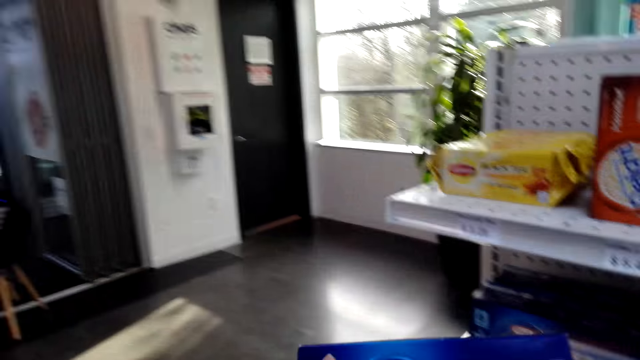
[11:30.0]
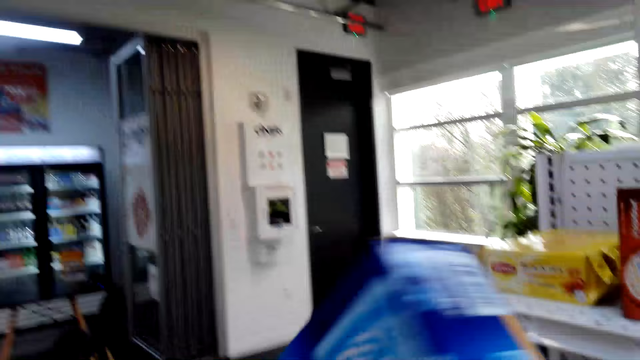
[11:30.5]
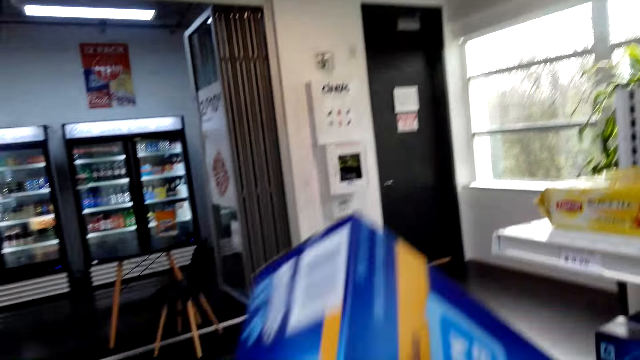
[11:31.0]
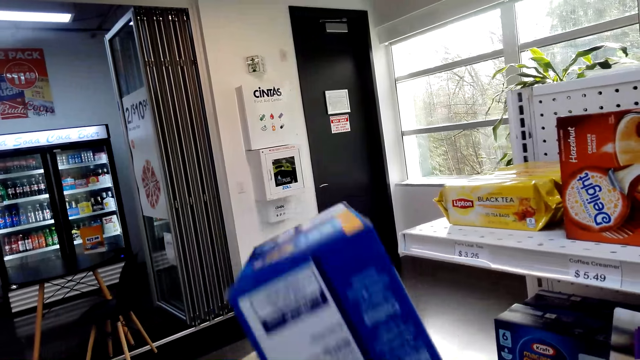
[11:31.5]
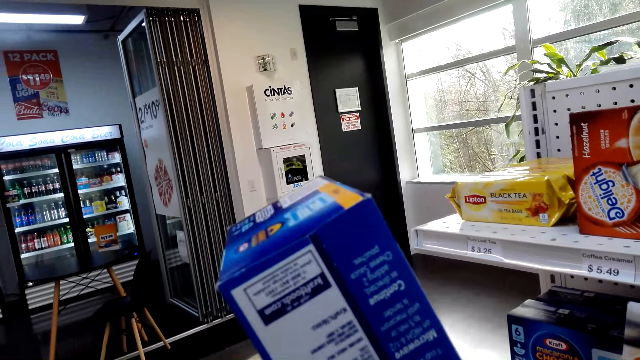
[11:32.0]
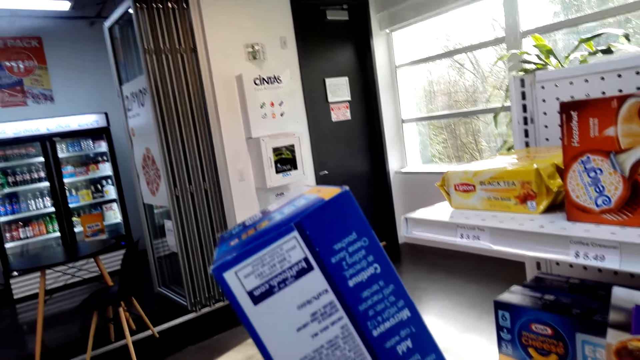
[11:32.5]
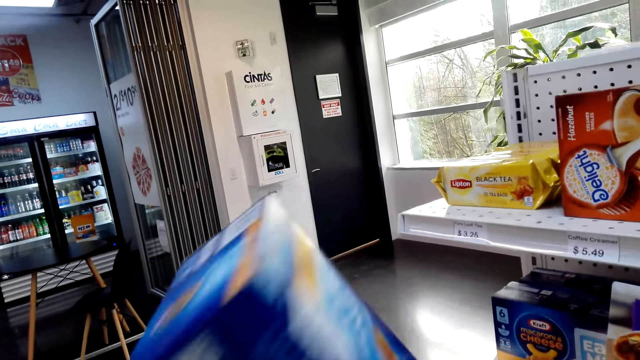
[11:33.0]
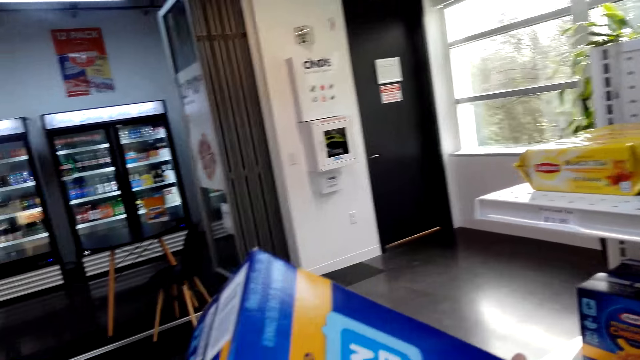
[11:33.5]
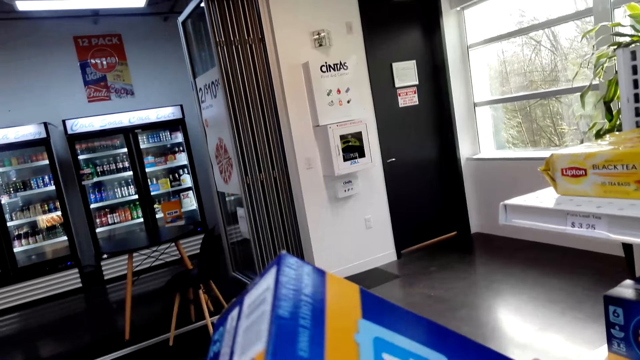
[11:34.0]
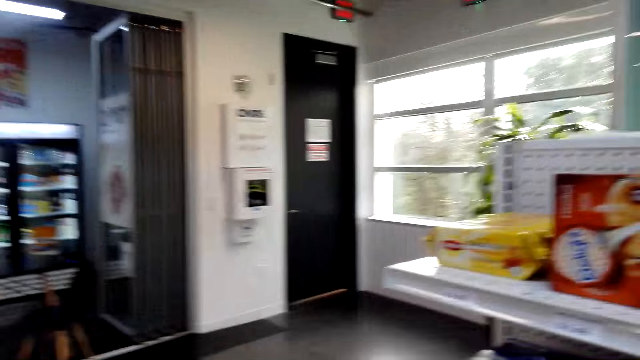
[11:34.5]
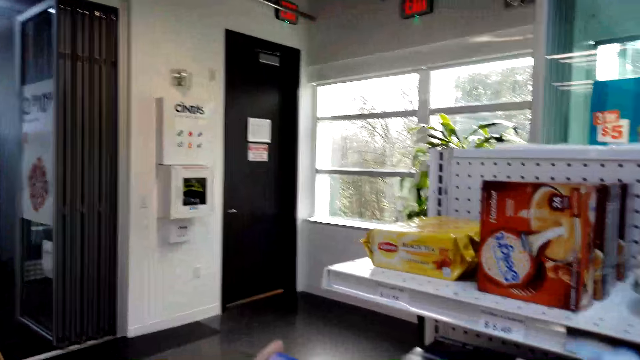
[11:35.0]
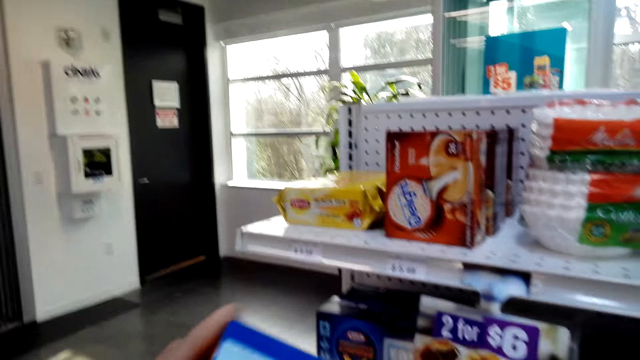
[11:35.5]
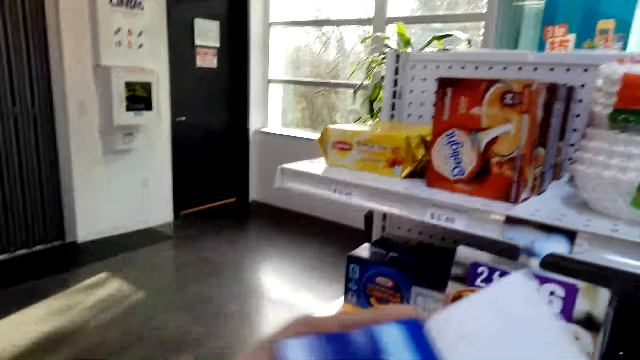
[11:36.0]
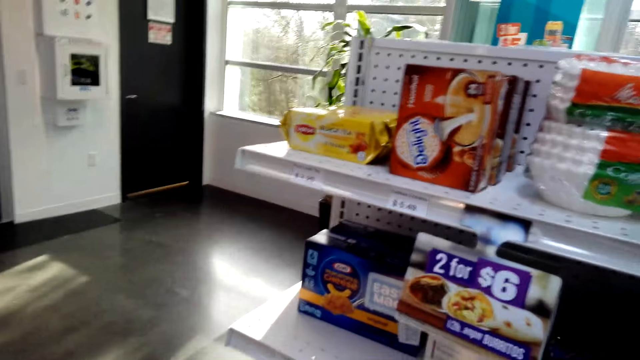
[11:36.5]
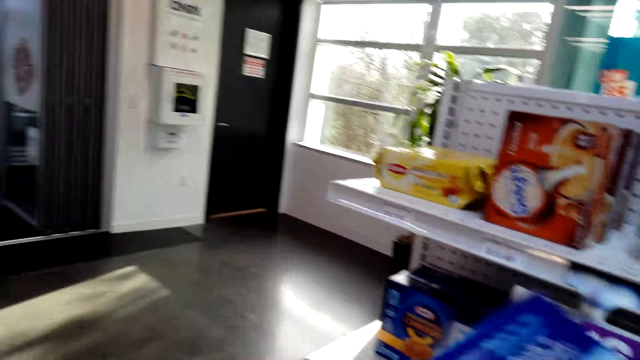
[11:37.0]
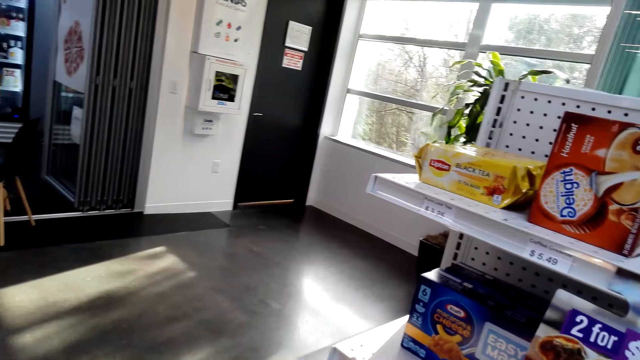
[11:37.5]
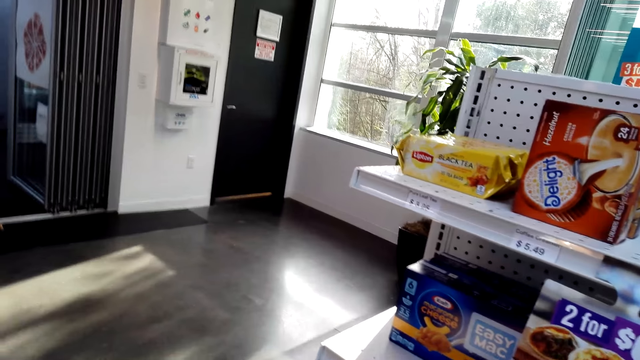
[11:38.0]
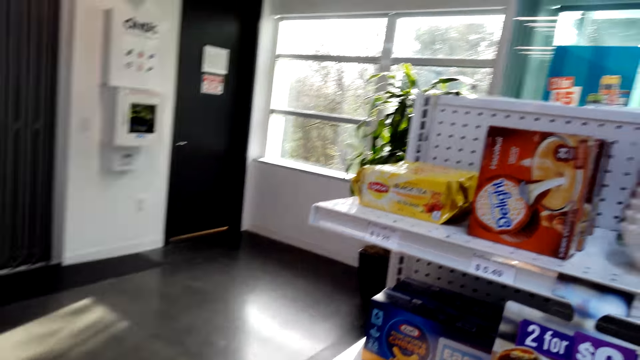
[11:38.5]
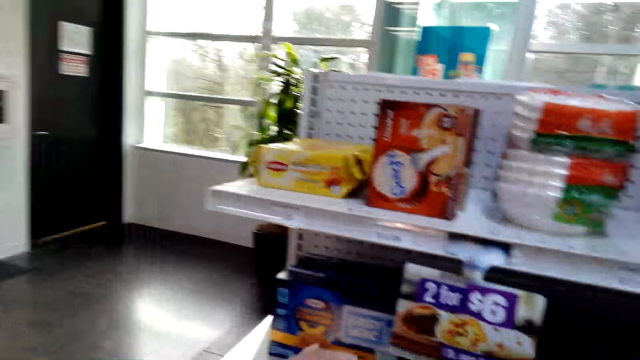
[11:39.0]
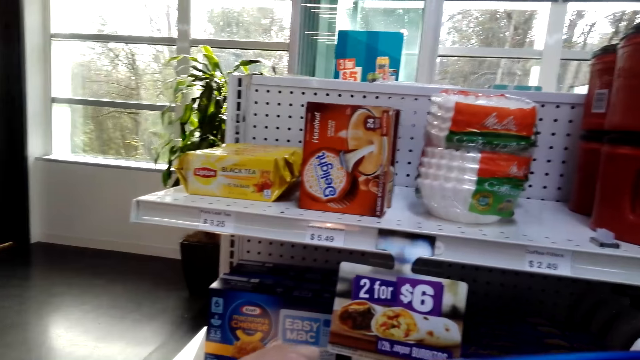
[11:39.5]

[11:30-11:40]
The camera wearer lifts the macaroni cheese. They stare at the pack of cheese.

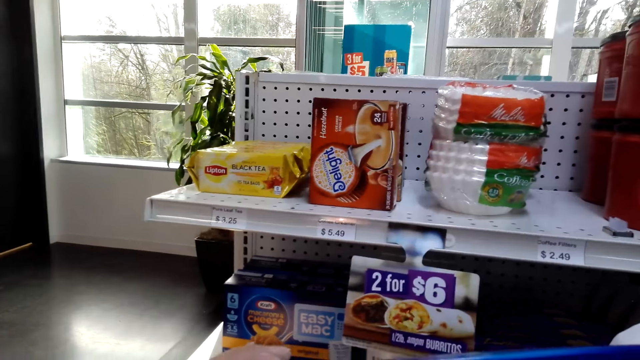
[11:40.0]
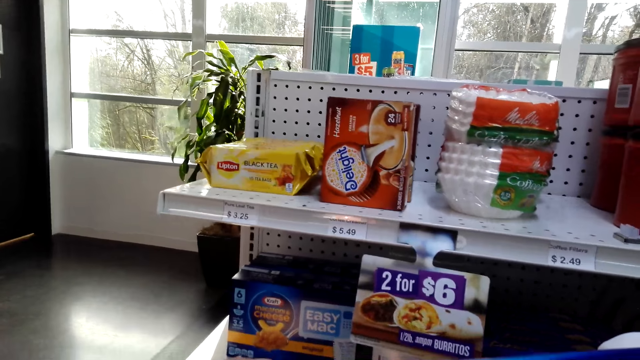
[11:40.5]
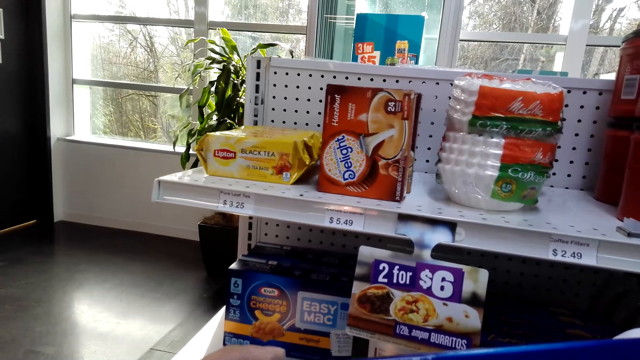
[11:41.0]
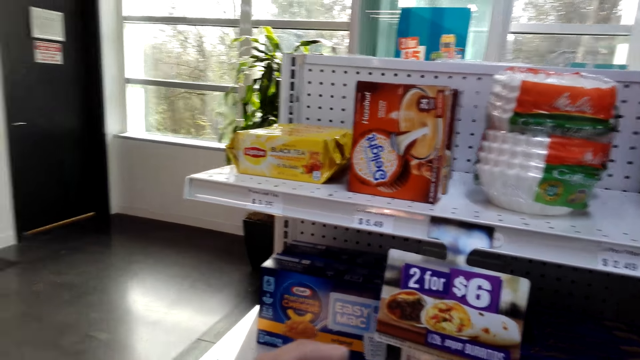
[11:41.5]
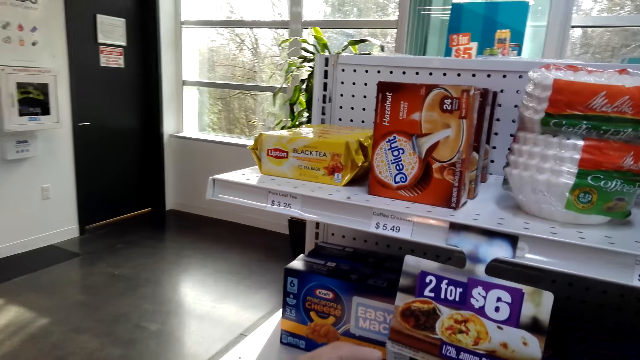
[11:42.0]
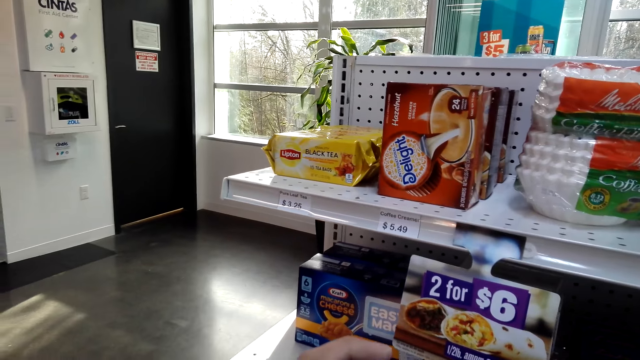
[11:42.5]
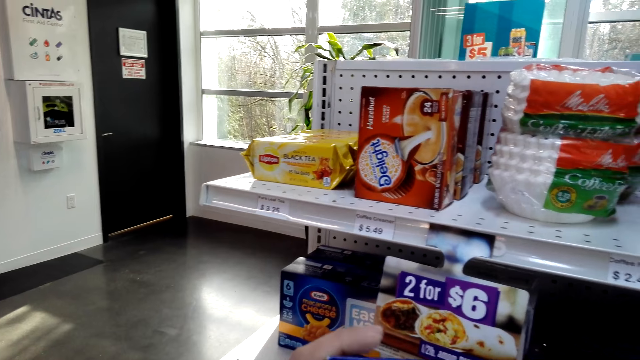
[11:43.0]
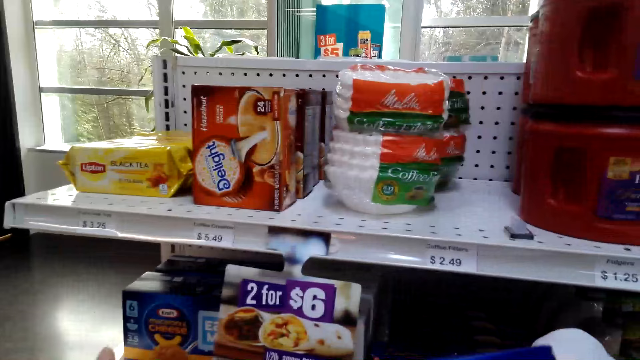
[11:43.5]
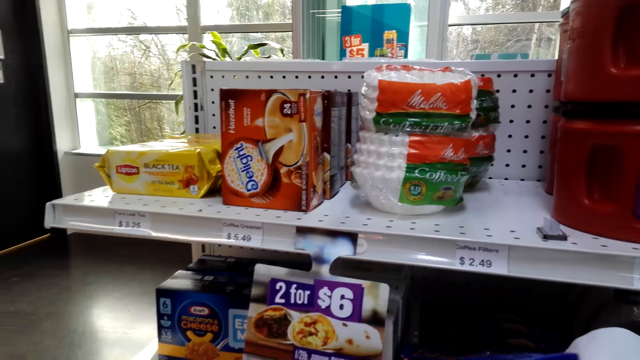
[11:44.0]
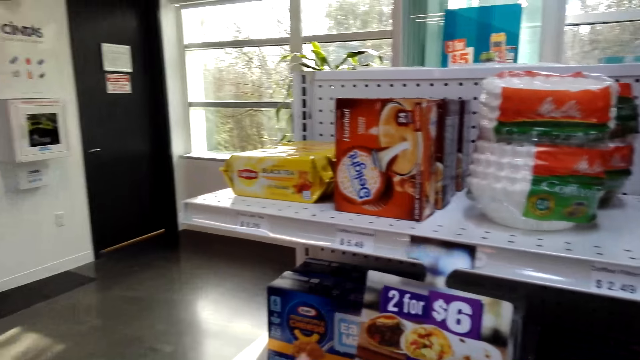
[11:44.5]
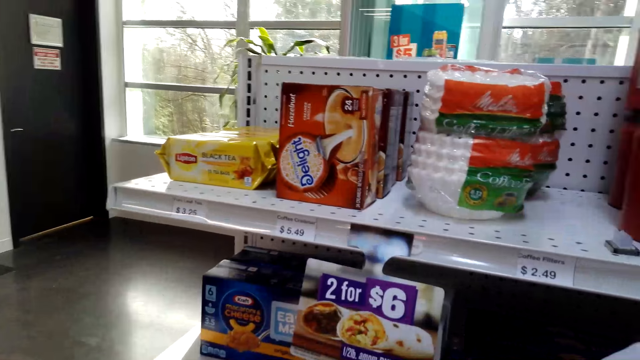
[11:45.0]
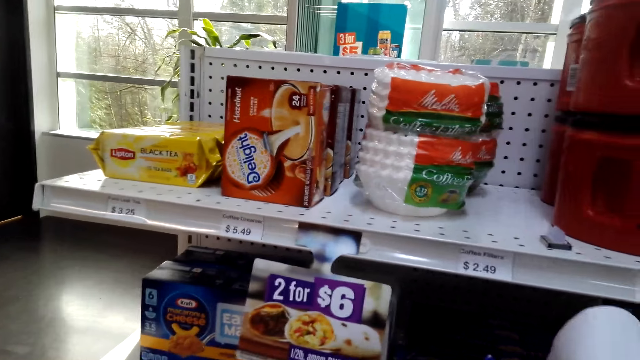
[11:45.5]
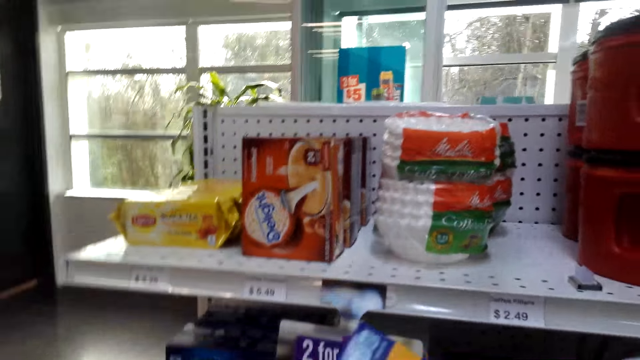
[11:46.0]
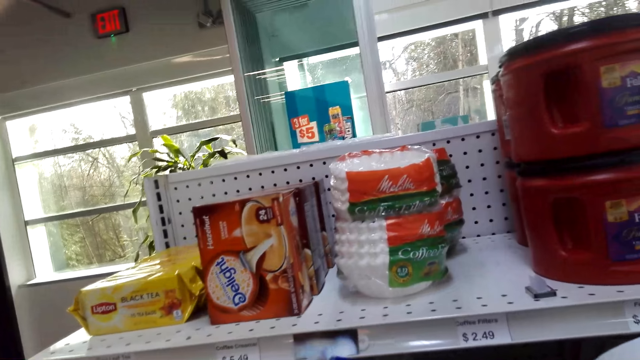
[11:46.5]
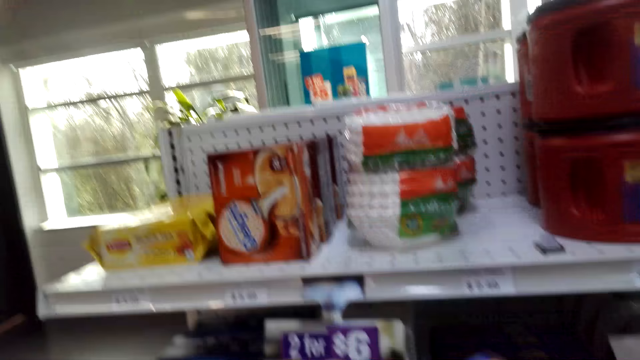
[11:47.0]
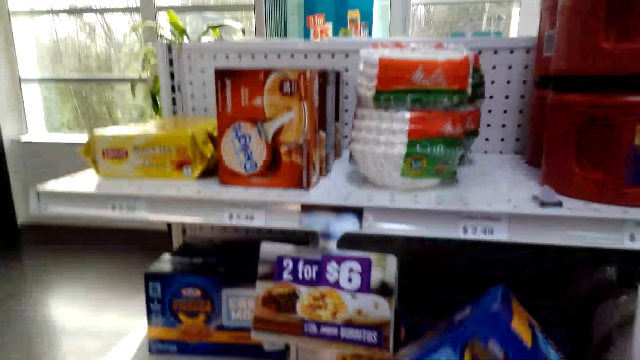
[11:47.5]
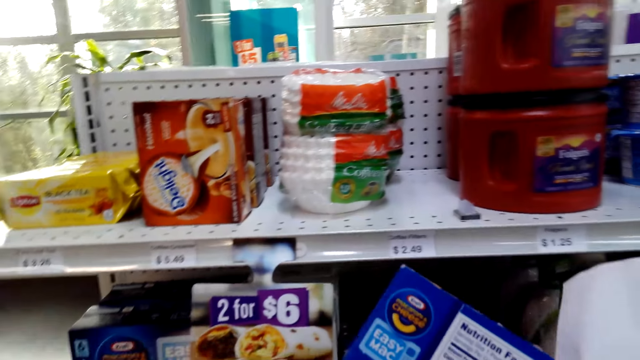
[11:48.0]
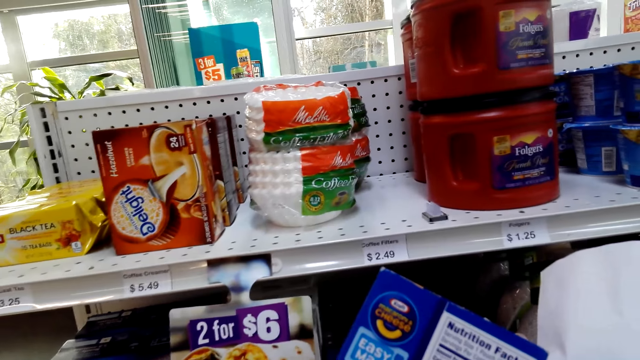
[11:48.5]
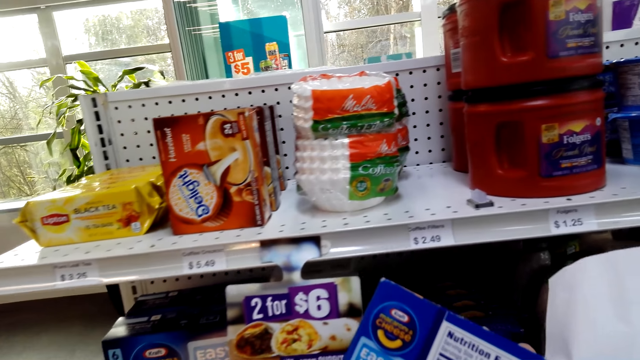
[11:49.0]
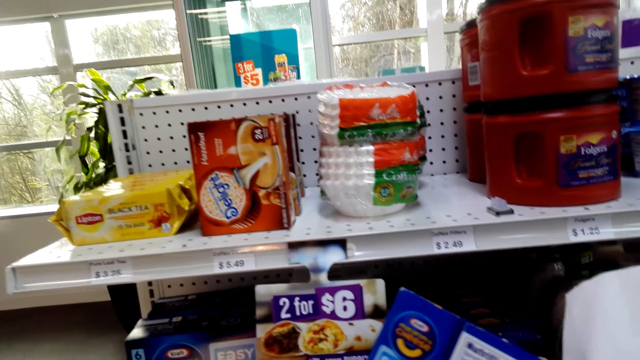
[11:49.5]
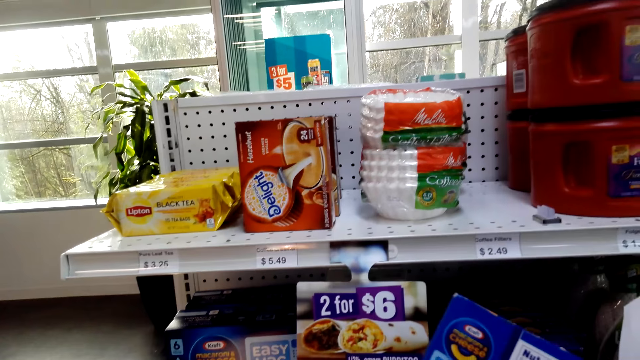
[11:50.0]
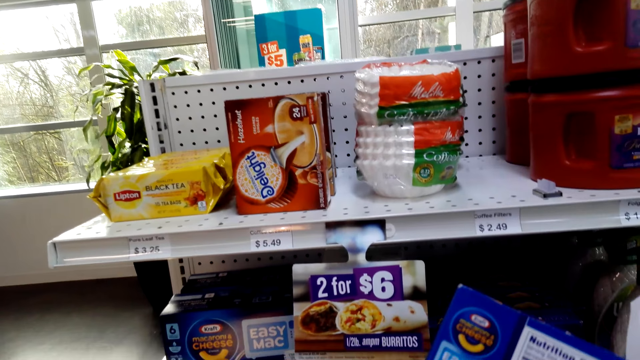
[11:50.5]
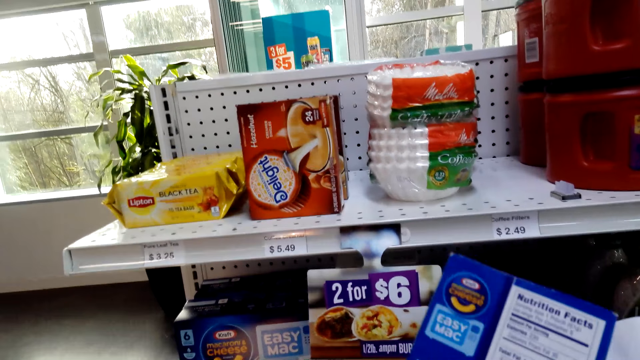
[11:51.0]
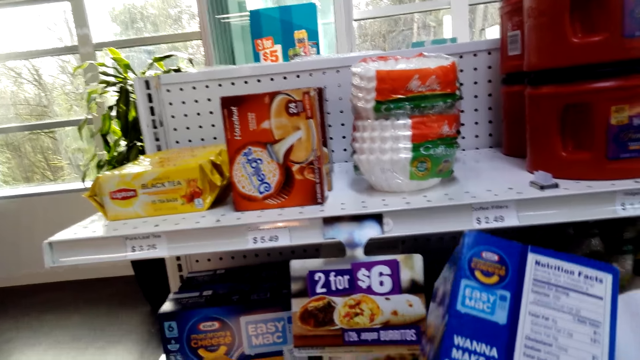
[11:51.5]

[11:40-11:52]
The camera wearer looks at the items on the shelves. They lift the macaroni cheese.
